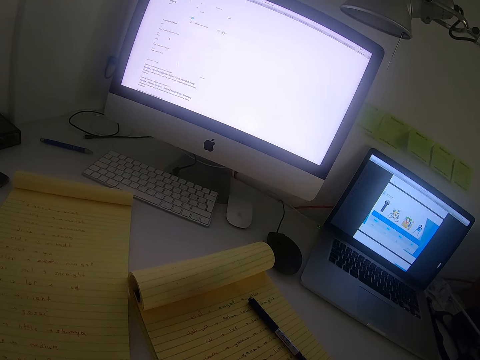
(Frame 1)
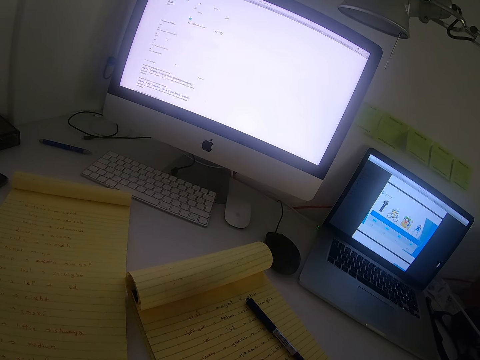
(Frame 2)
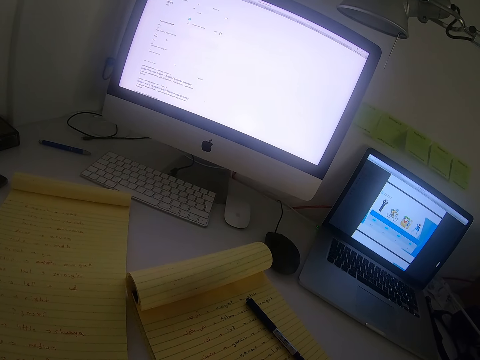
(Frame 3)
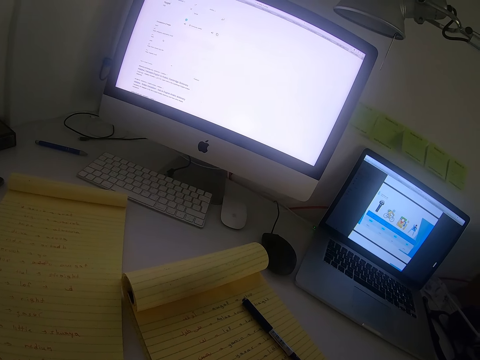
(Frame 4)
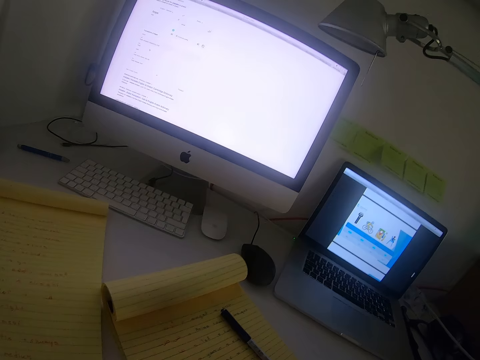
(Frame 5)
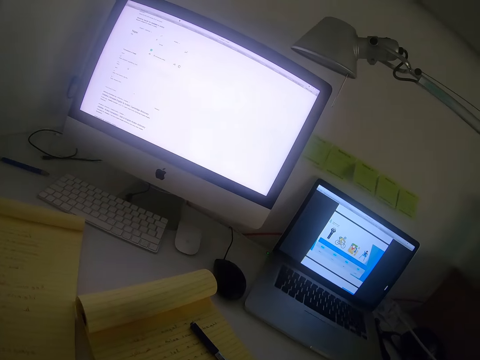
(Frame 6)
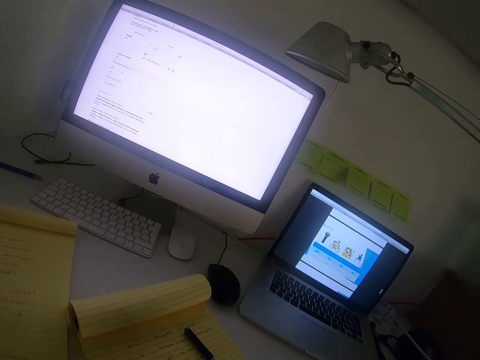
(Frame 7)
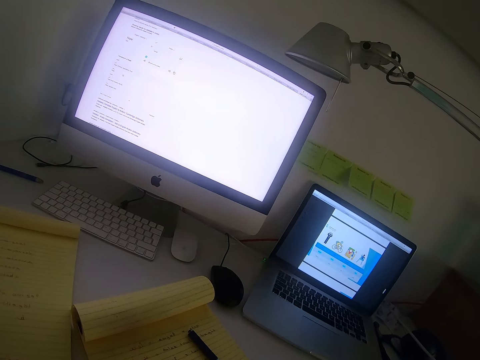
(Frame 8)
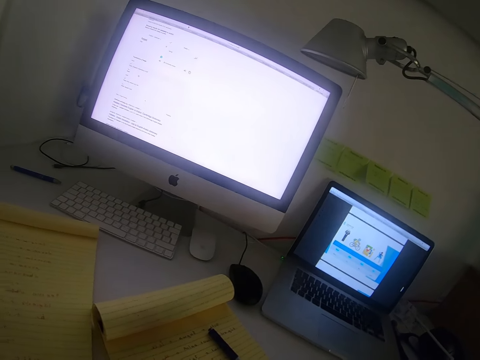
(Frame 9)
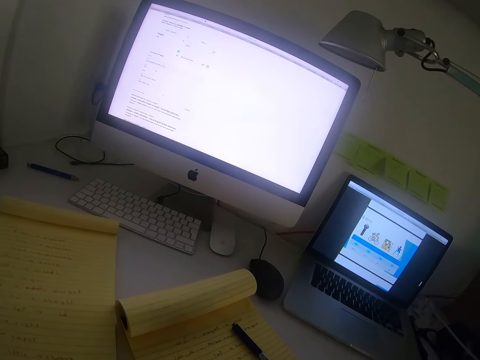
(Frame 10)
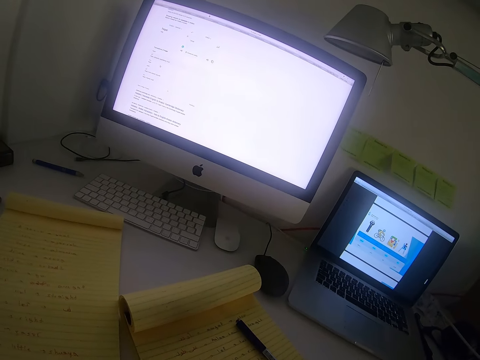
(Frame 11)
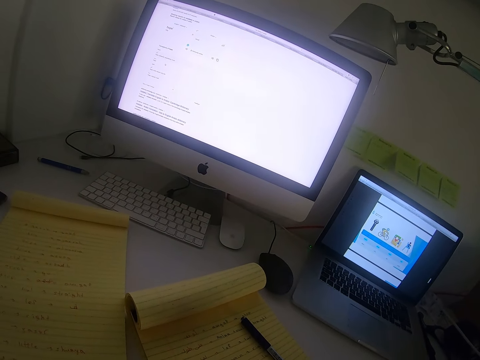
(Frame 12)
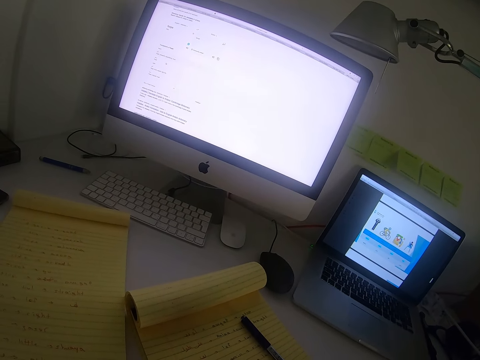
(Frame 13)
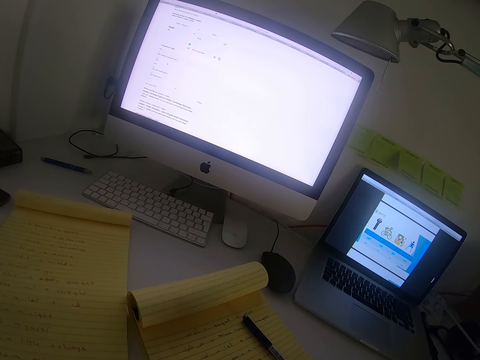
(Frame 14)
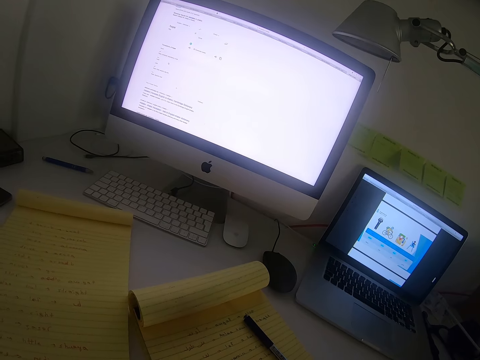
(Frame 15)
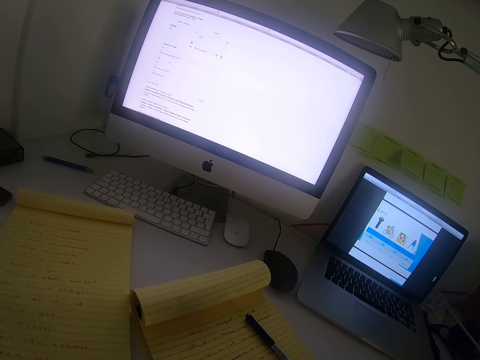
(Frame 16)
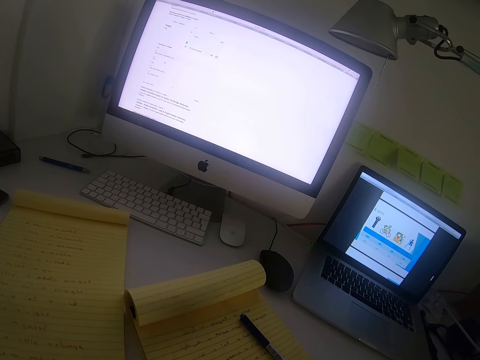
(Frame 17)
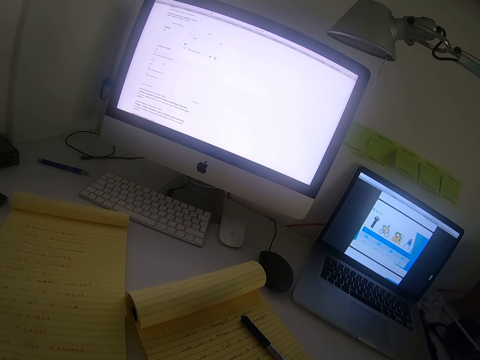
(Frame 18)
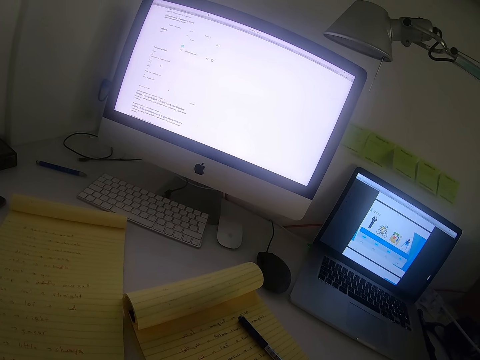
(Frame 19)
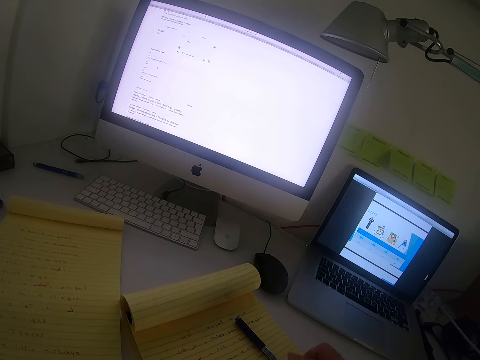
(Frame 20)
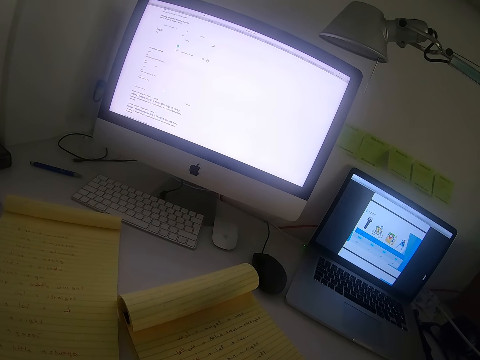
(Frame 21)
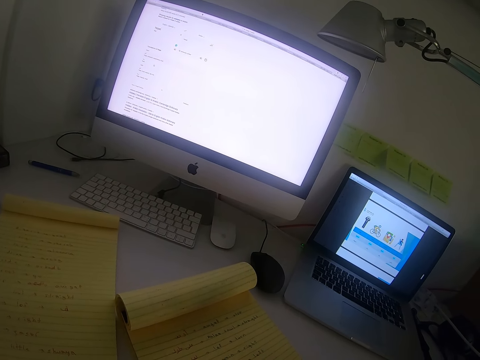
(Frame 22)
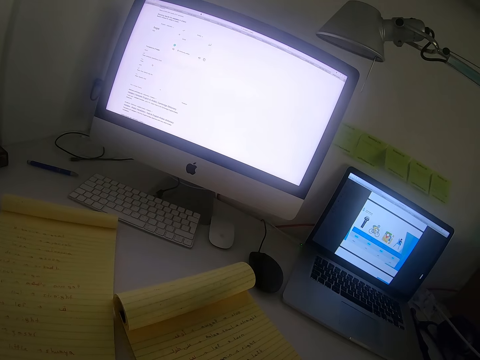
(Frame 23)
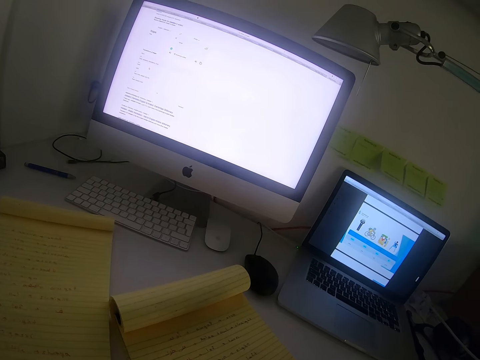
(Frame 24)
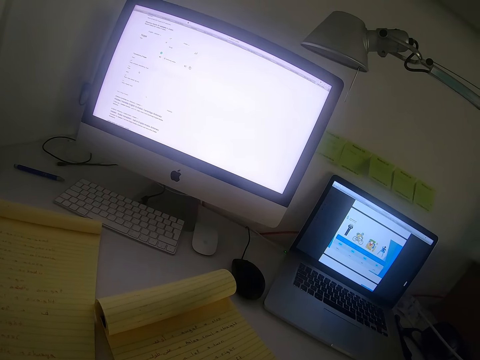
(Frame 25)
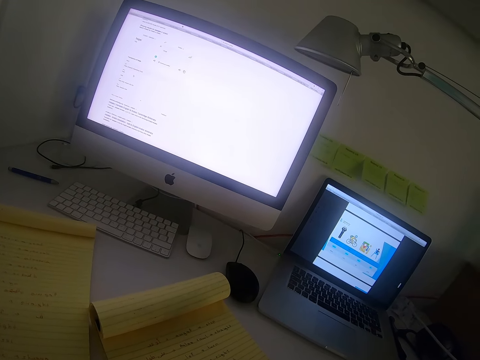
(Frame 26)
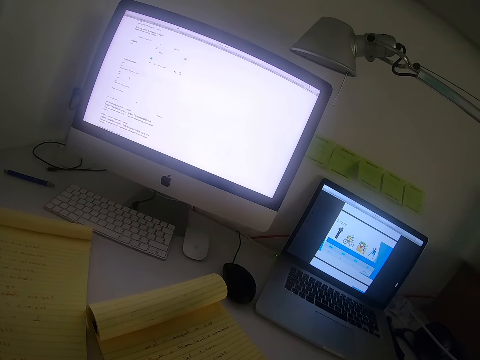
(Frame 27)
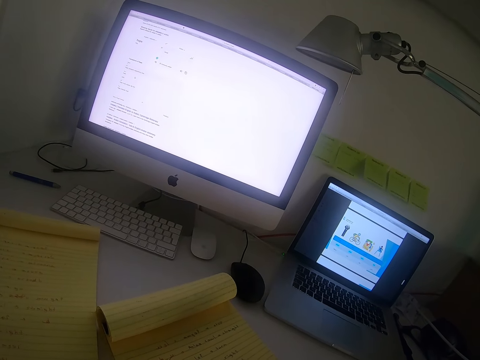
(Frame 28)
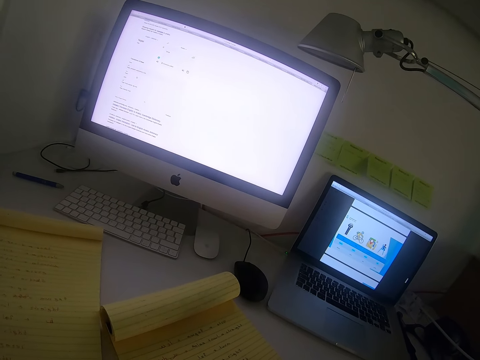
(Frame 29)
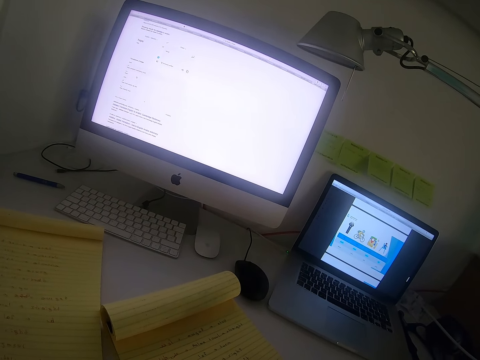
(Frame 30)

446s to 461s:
The camera wearer stares at the laptop. They write on the exercise book. They pick up a pen. They write on the exercise book.

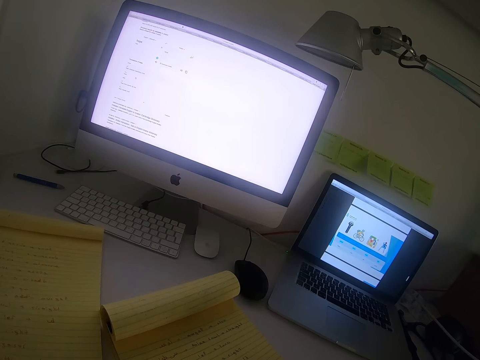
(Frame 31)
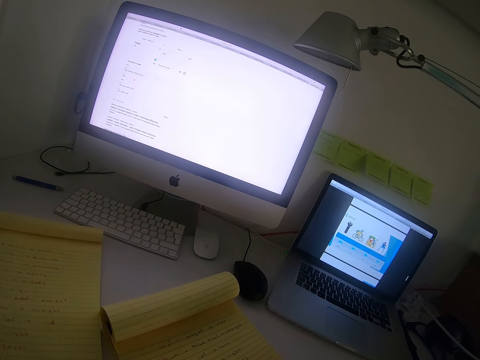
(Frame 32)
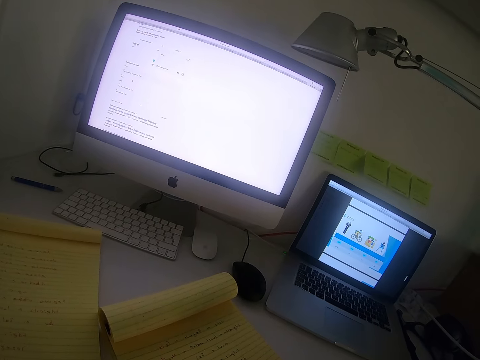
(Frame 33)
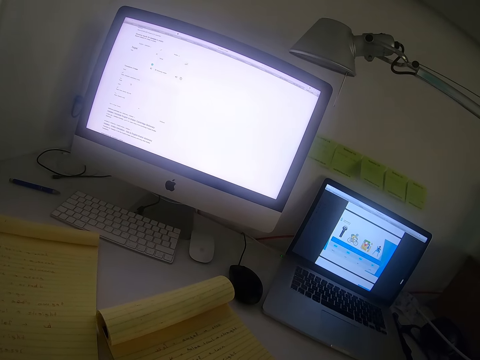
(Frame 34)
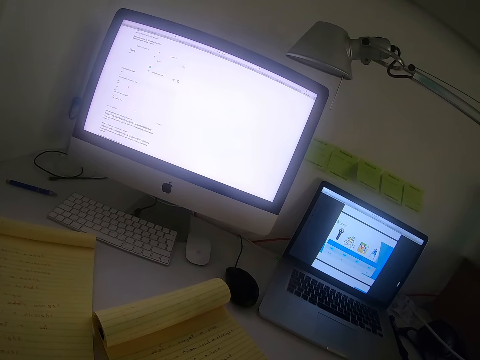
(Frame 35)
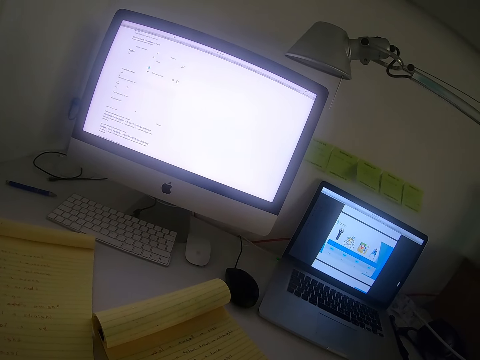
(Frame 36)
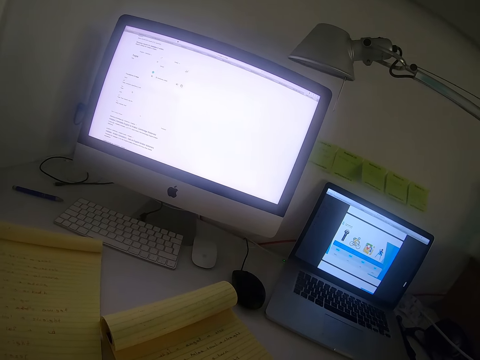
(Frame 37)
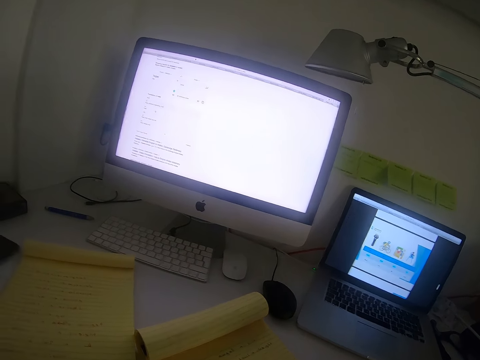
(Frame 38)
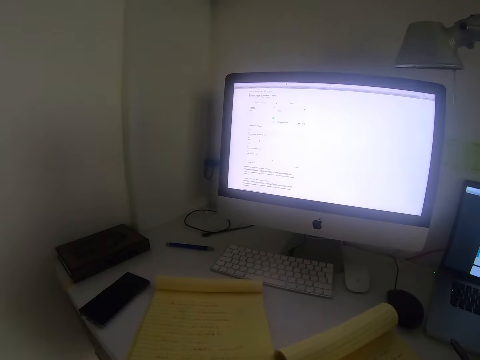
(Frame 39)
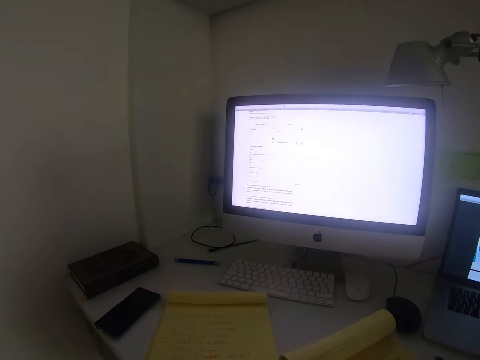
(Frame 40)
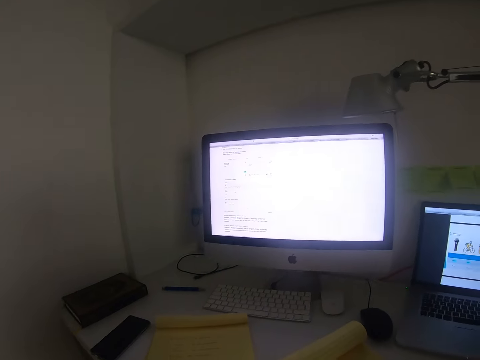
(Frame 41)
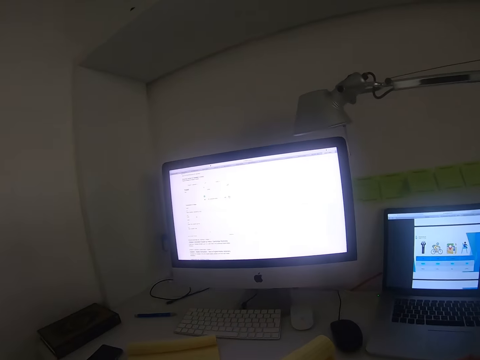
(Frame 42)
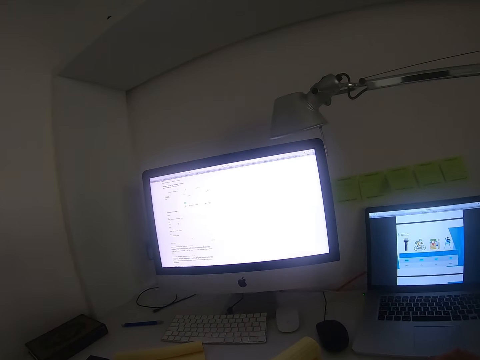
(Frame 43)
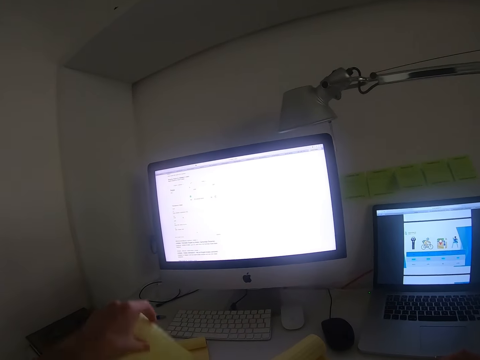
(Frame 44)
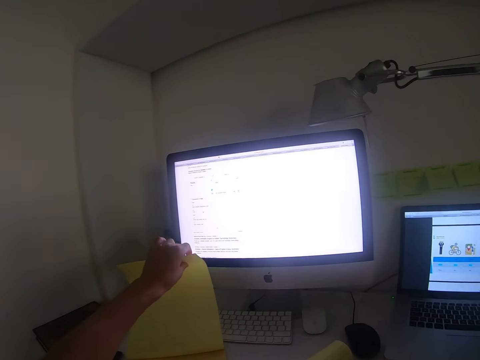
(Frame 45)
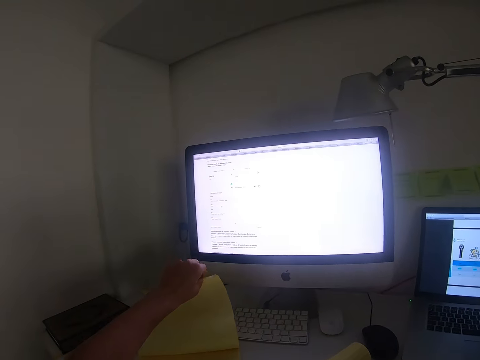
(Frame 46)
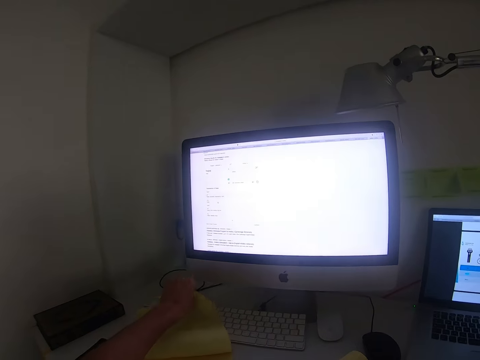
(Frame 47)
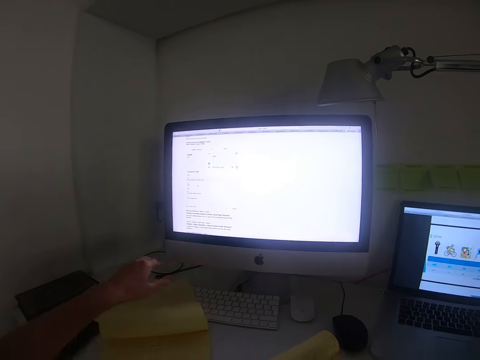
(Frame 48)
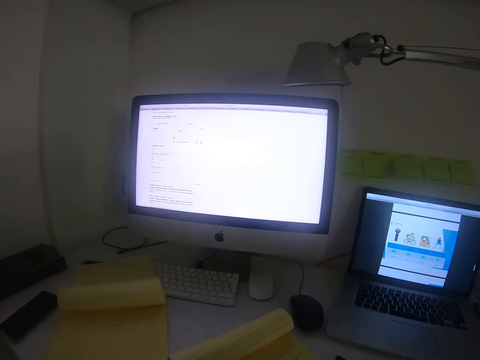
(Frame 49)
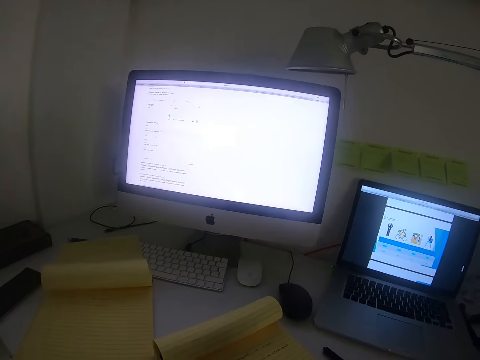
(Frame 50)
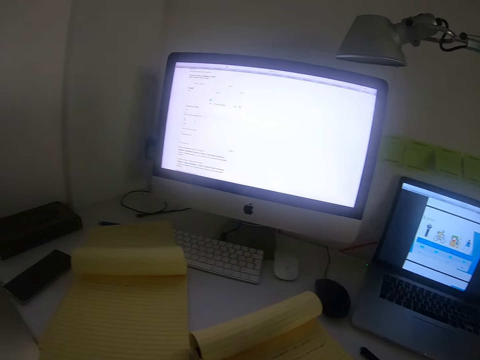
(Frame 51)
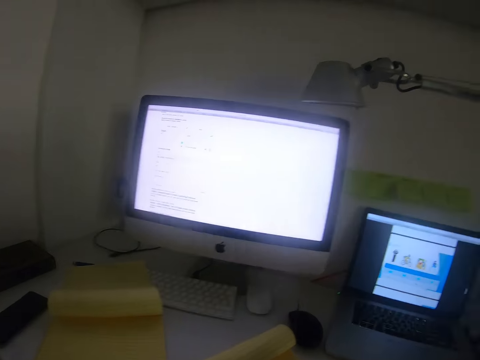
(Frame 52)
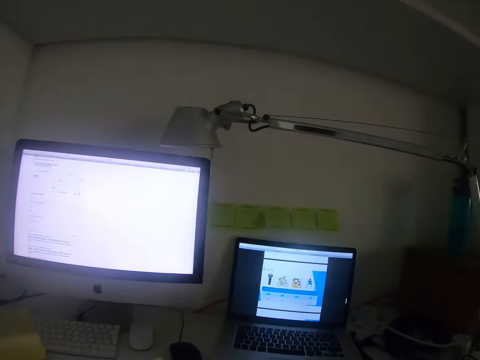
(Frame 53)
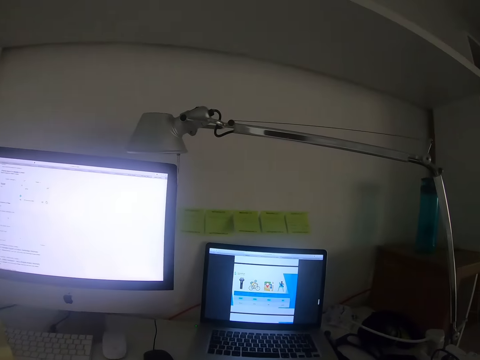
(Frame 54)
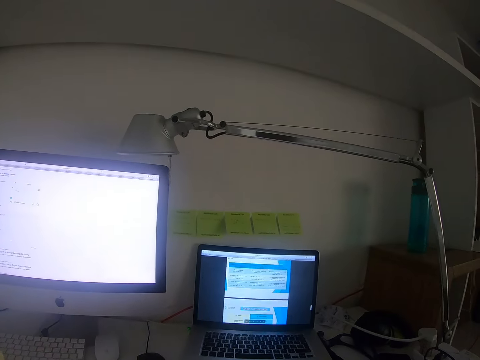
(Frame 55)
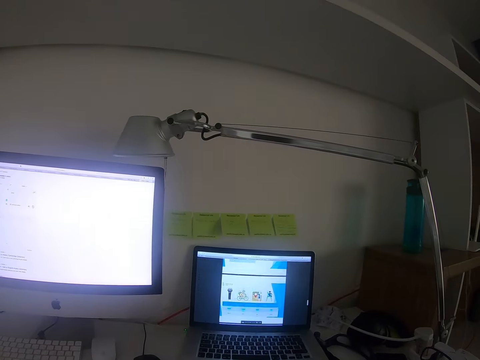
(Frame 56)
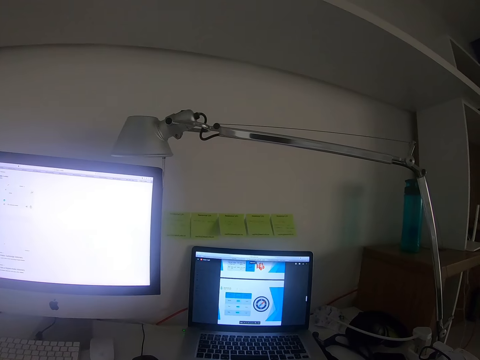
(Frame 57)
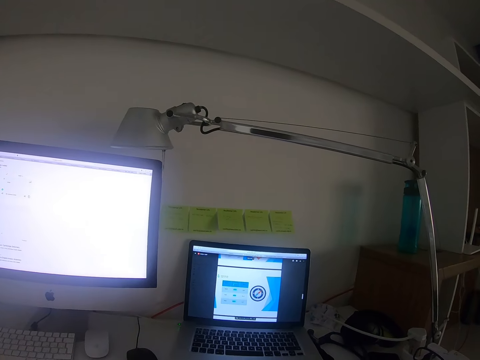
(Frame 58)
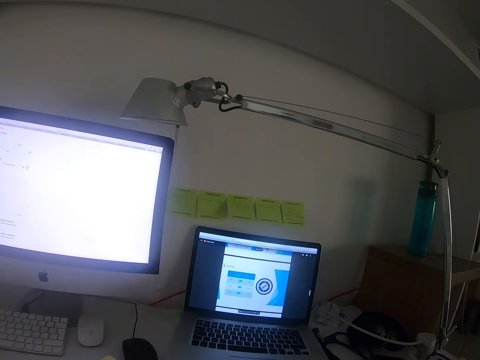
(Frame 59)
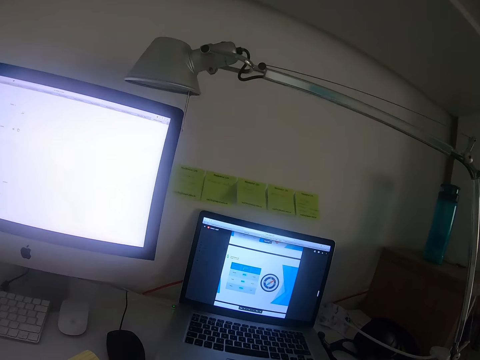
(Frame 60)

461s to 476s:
The camera wearer stares at the exercise book. They open a page of the book. They swing a hand and stare at the exercise book. They stare at the laptop. They use the laptop.
